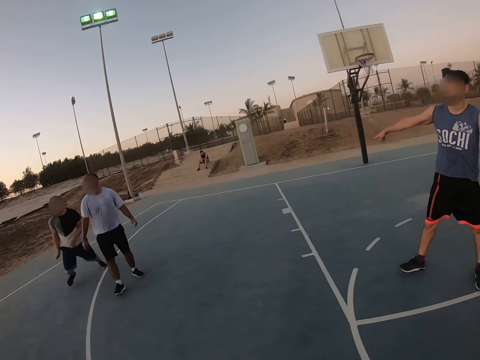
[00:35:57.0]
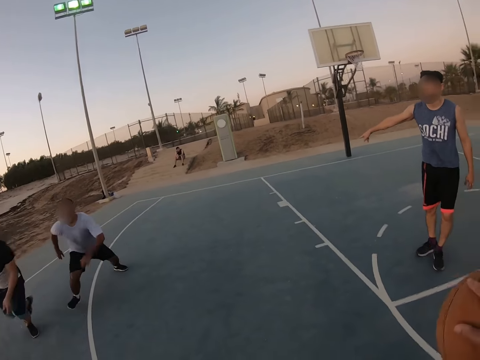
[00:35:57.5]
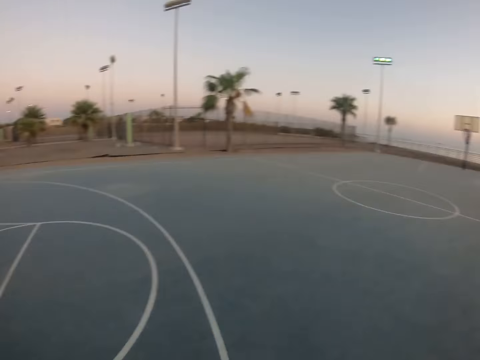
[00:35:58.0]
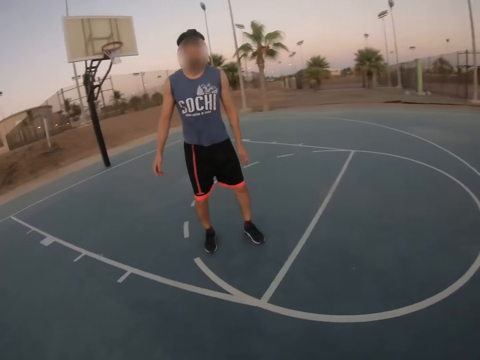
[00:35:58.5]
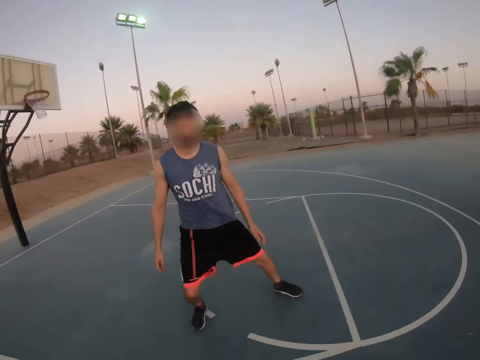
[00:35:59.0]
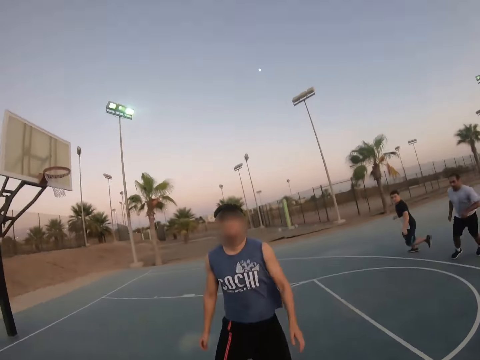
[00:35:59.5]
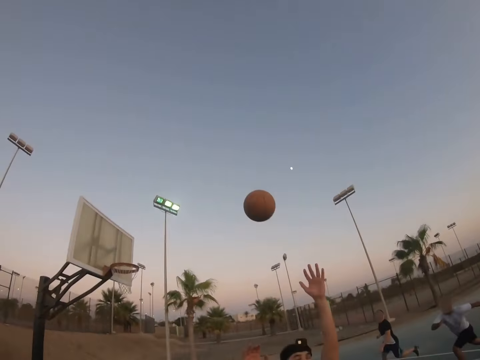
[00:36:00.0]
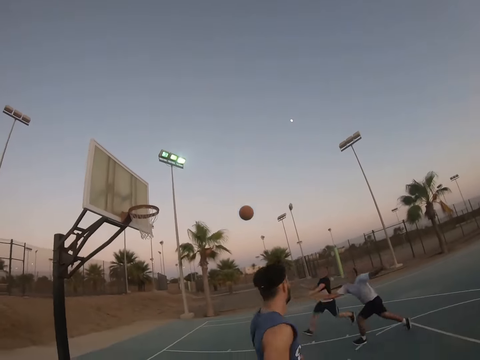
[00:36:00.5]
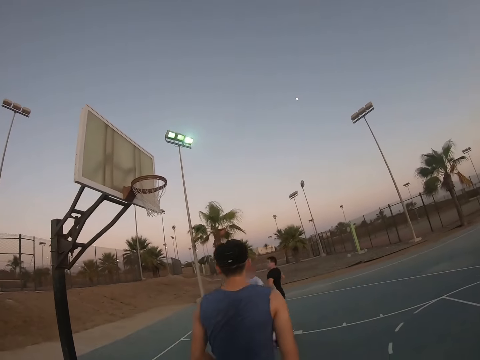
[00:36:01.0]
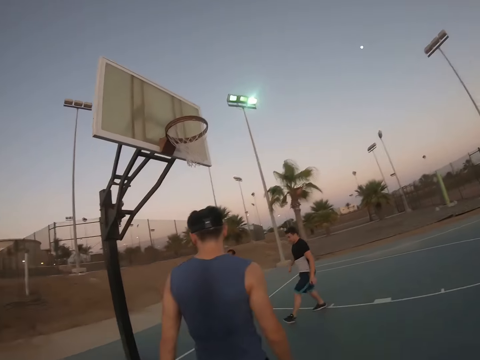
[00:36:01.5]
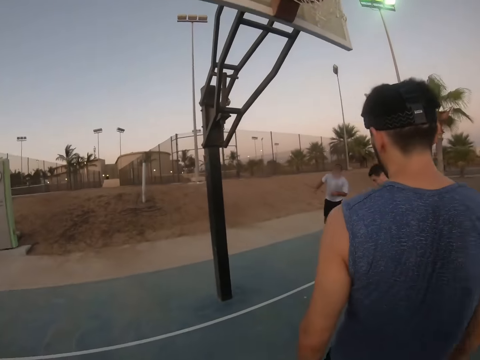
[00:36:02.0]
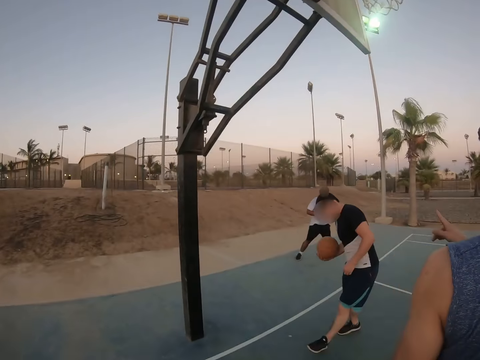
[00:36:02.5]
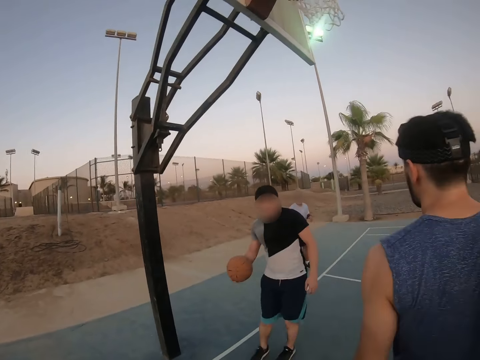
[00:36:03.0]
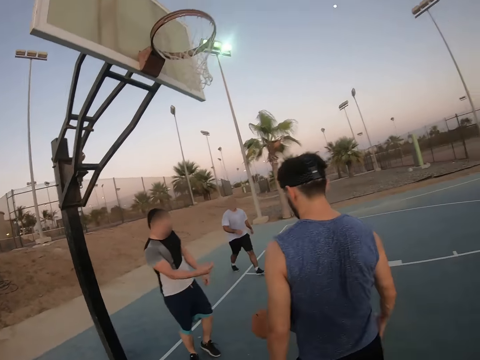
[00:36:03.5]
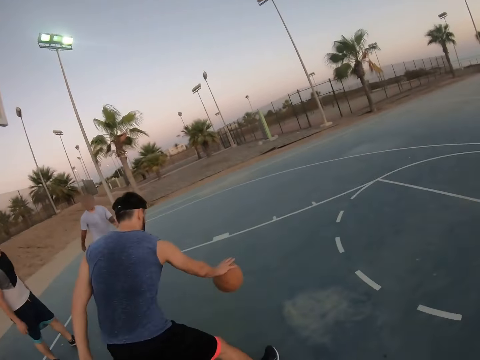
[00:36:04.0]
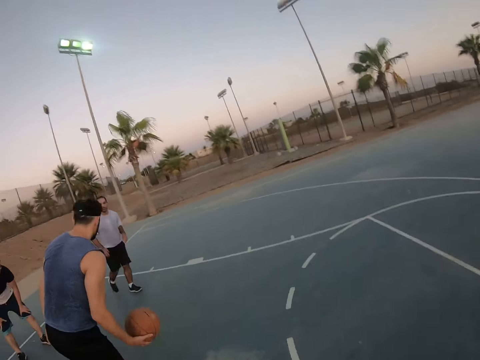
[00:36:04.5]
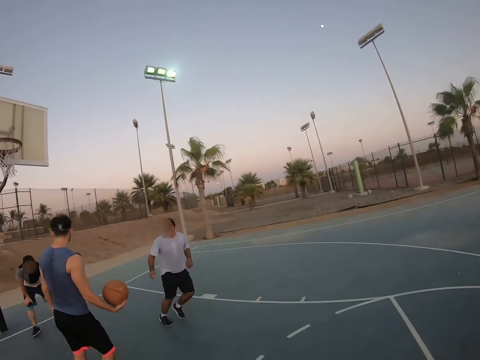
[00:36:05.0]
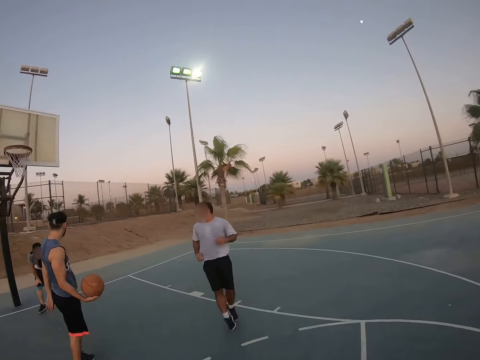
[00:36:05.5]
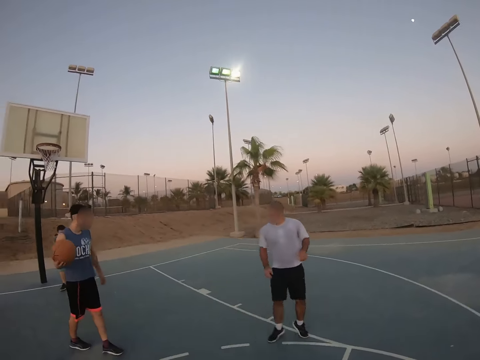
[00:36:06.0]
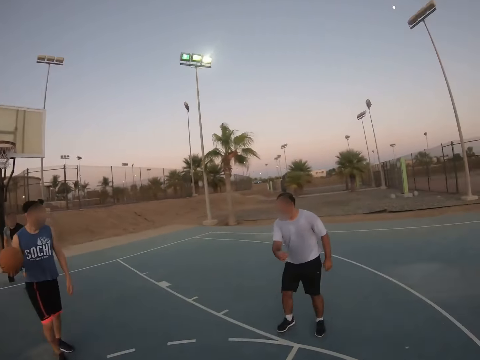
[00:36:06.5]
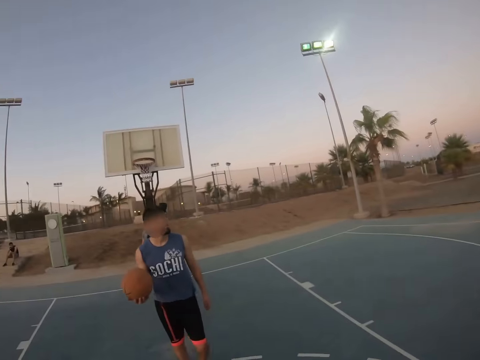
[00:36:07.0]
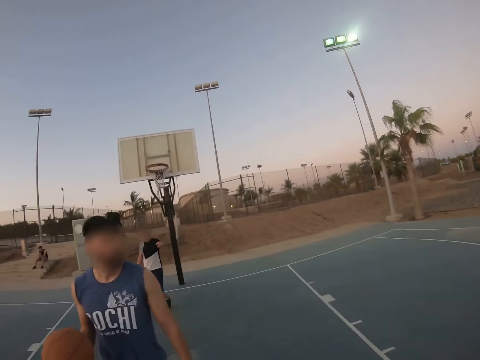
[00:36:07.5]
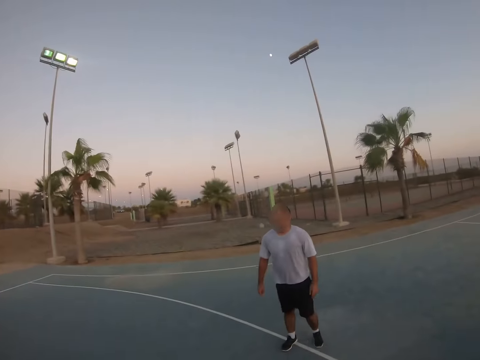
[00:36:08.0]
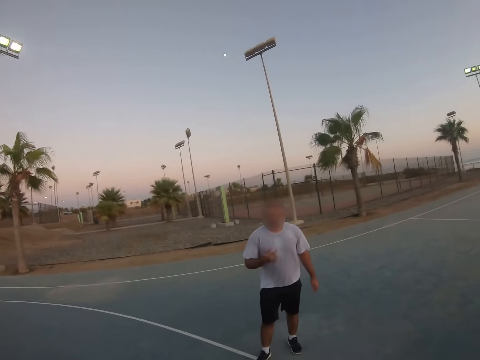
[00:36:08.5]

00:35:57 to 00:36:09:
A man points at his left. The camera wearer throws the ball. Another man catches the ball and throws the ball to the first man. The first man bounces the ball.

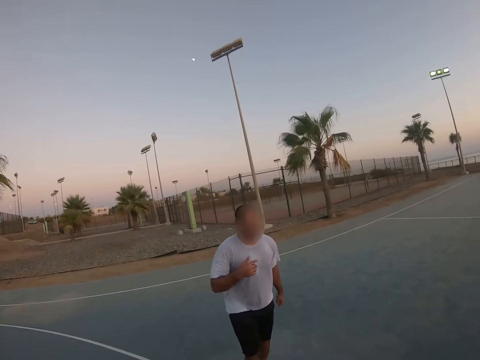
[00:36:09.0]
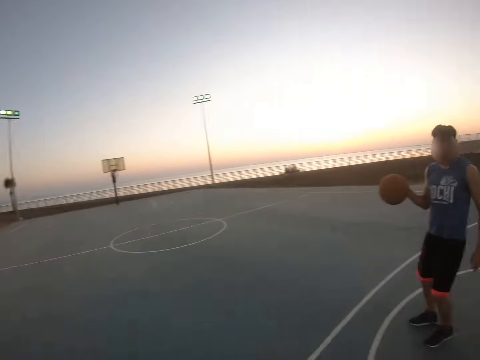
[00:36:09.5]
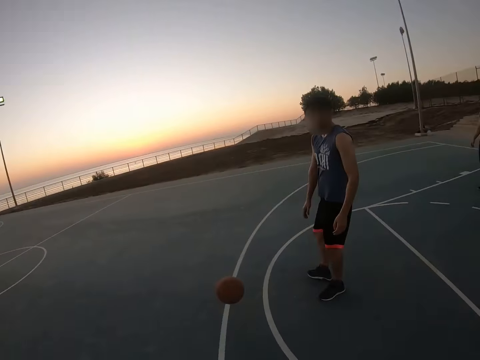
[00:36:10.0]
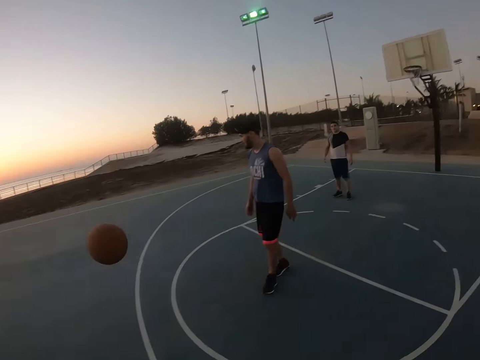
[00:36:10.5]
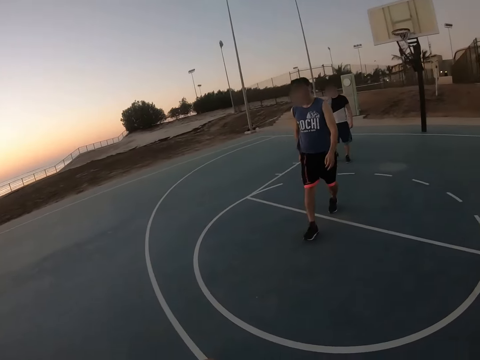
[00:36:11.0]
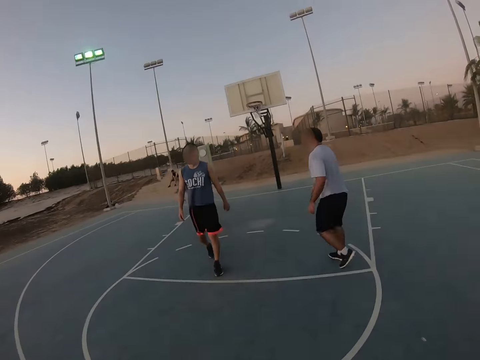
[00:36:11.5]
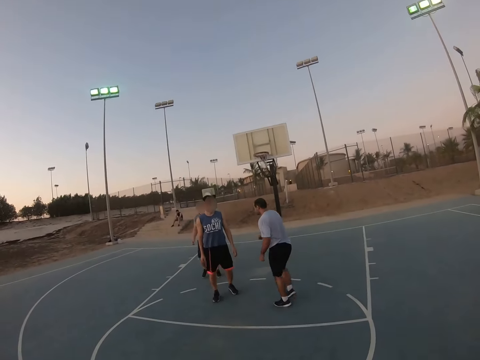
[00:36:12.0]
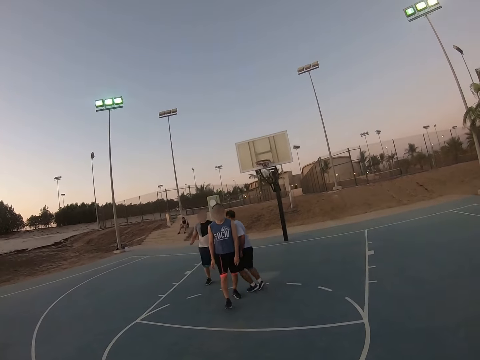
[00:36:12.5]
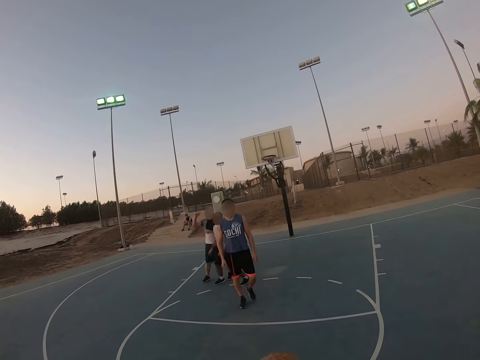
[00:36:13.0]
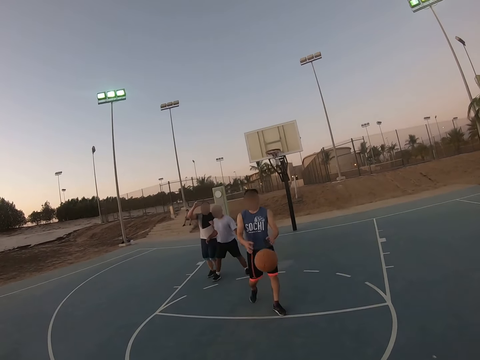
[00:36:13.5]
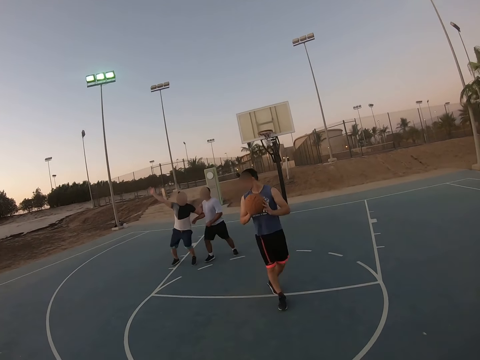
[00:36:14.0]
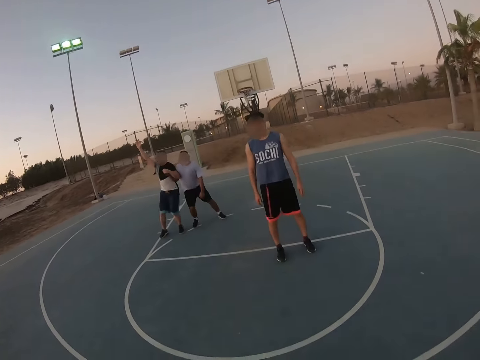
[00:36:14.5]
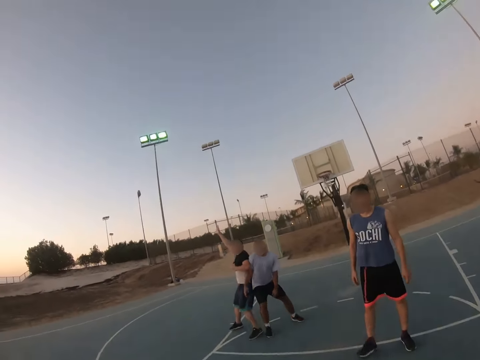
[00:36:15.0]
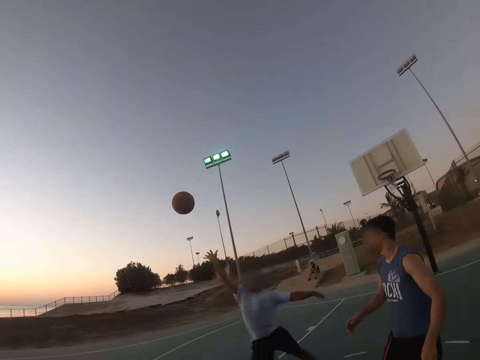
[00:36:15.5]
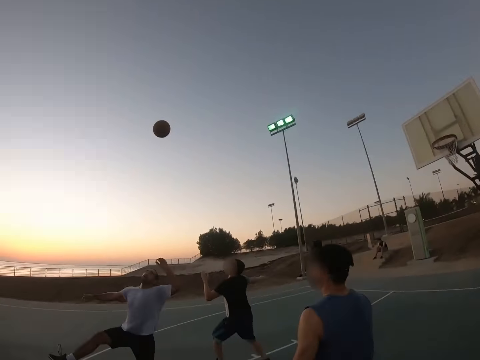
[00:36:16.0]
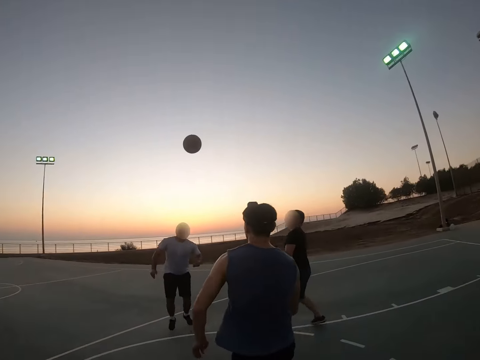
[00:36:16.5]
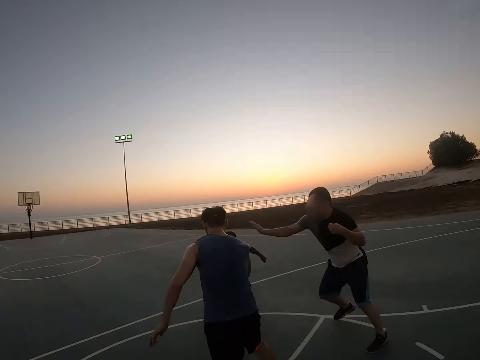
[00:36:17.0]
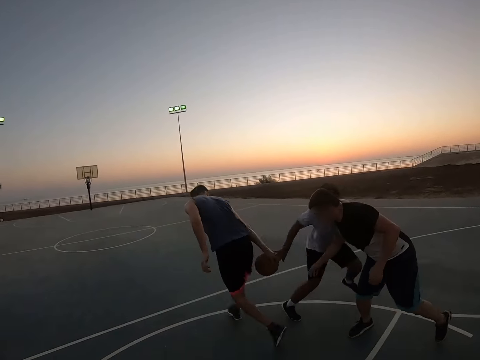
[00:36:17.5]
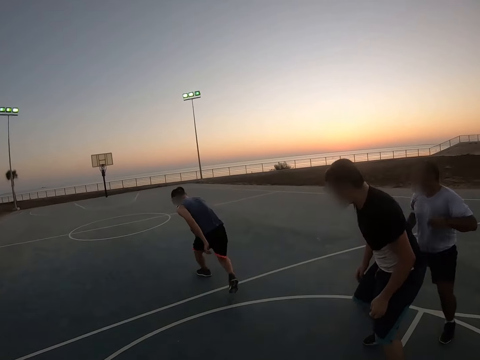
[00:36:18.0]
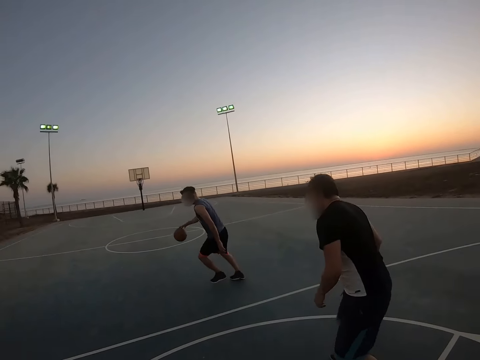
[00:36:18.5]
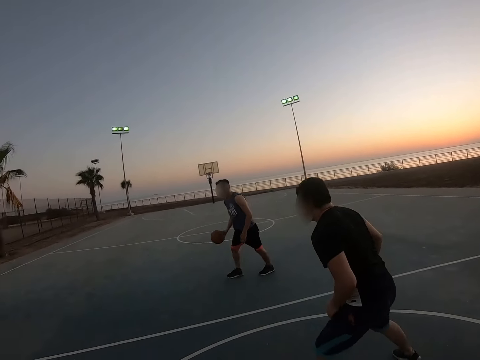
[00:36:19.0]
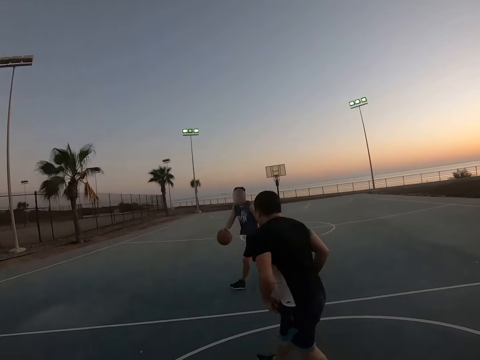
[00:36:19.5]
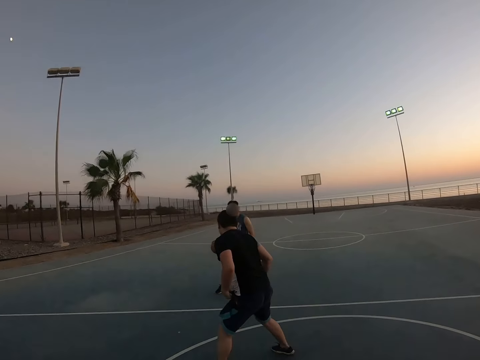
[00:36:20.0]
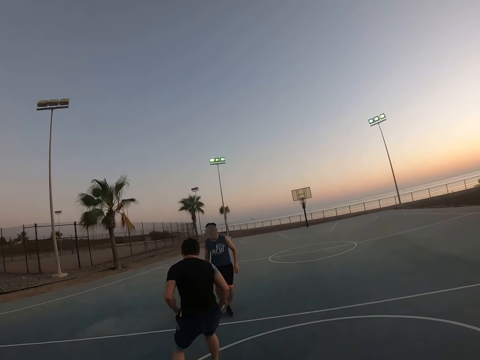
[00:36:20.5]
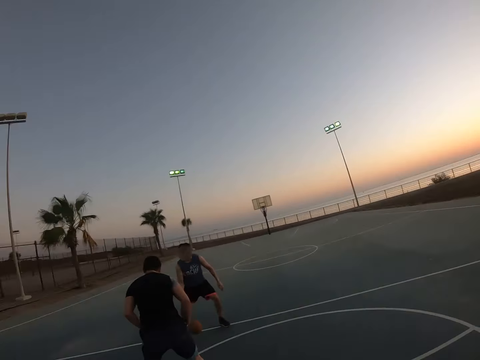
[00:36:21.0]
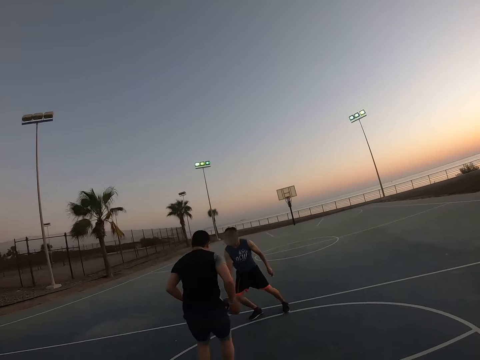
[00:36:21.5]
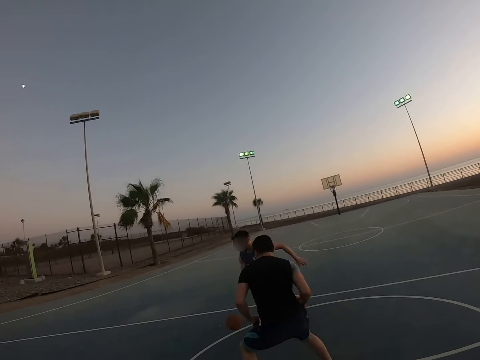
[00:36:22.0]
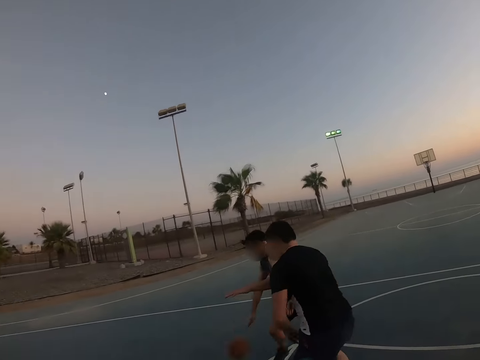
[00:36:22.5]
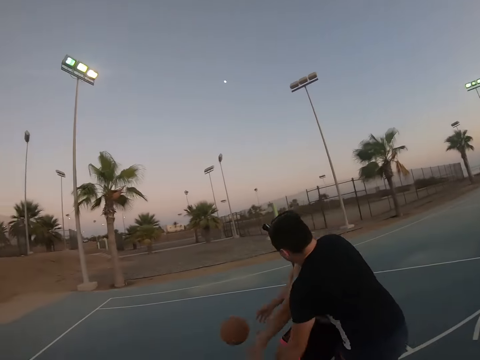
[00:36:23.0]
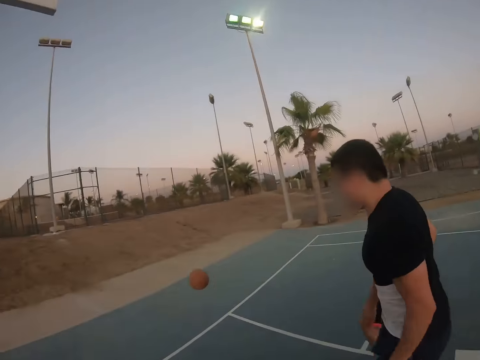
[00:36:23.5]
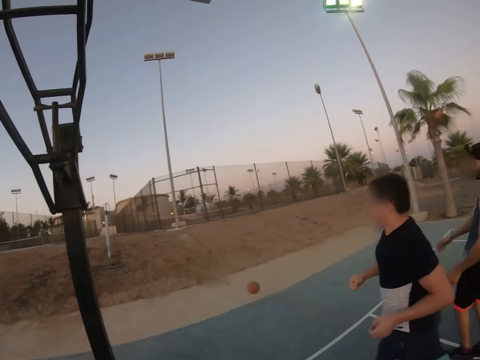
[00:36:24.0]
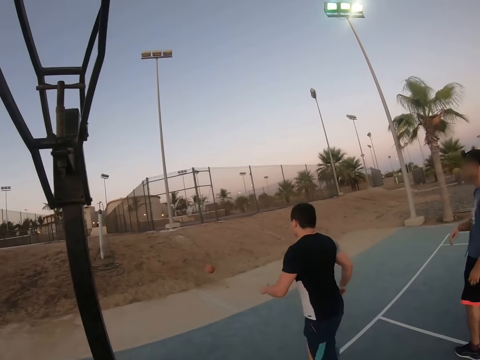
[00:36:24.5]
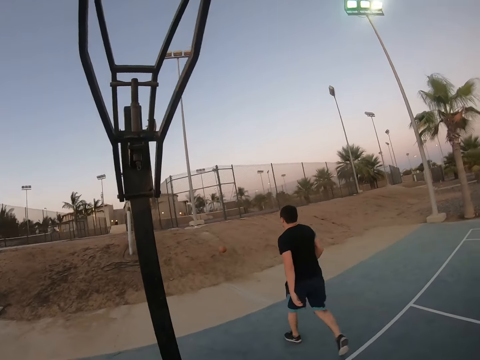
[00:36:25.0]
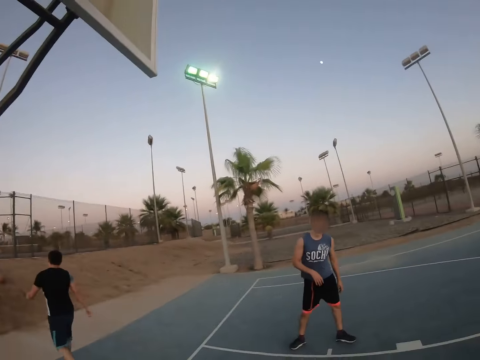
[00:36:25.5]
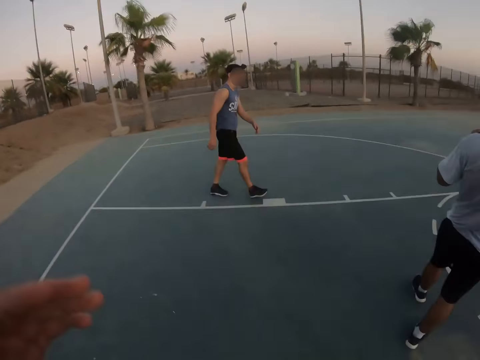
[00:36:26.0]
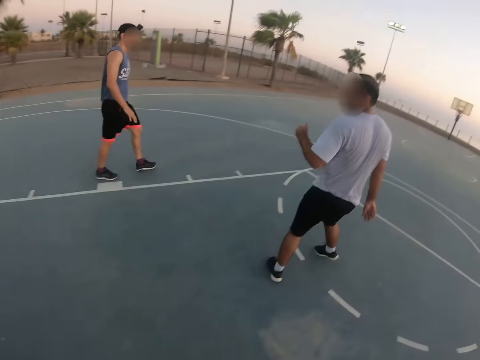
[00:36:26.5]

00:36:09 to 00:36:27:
A man throws the ball to the camera wearer. They throw the ball to the man. The man throws the ball to the camera wearer. They throw the ball in the field.
